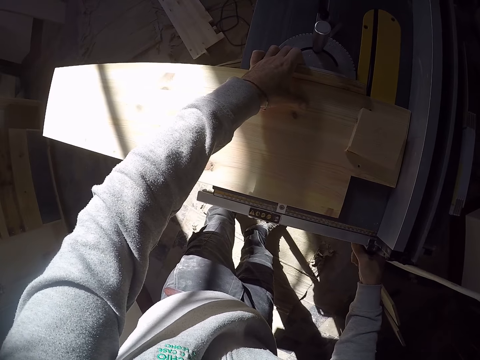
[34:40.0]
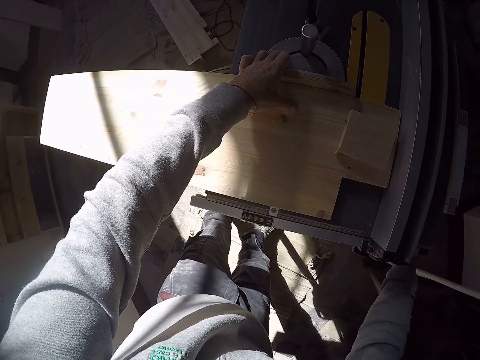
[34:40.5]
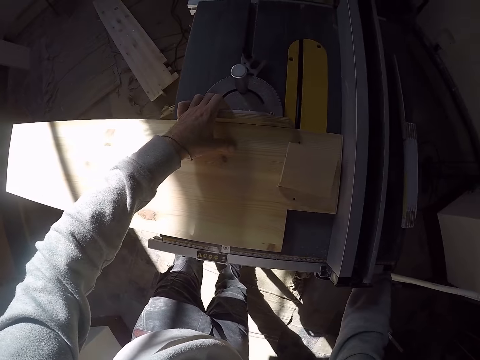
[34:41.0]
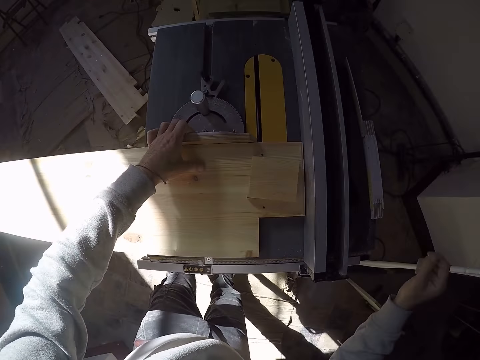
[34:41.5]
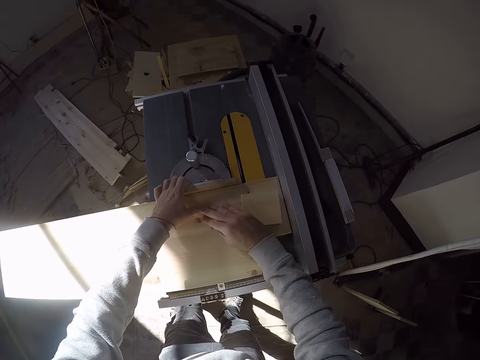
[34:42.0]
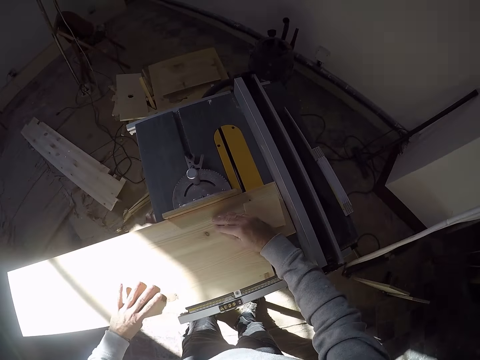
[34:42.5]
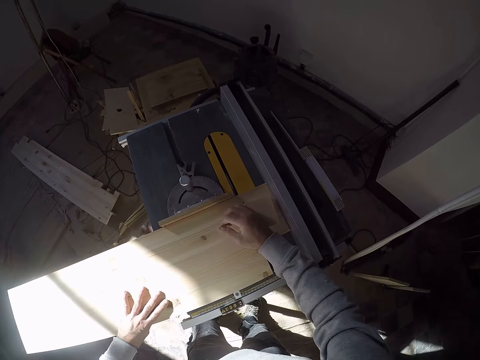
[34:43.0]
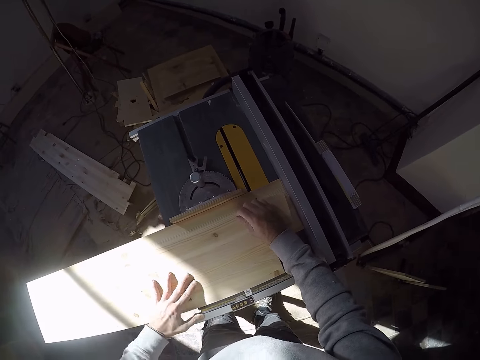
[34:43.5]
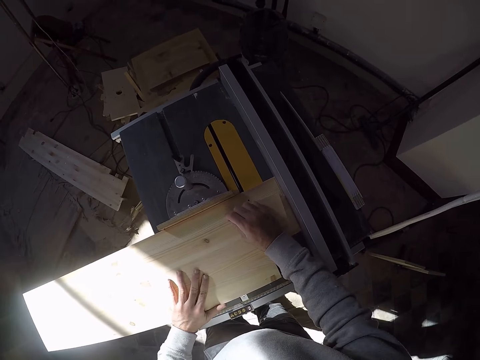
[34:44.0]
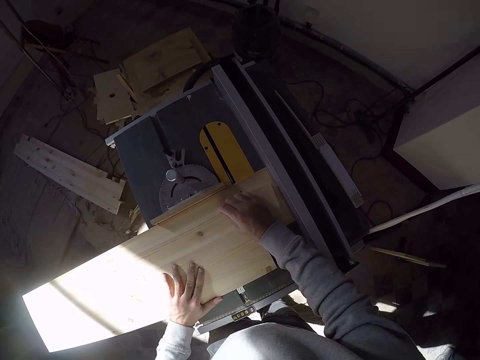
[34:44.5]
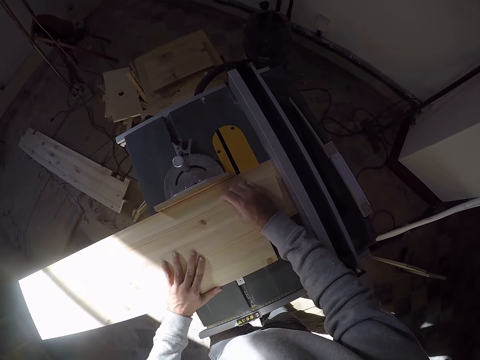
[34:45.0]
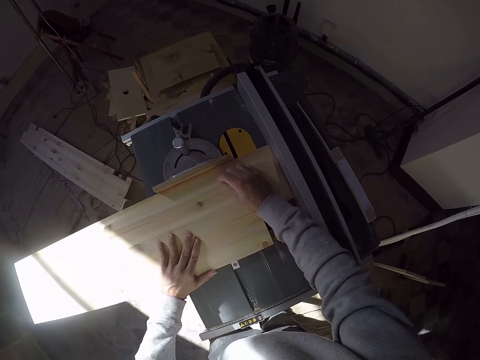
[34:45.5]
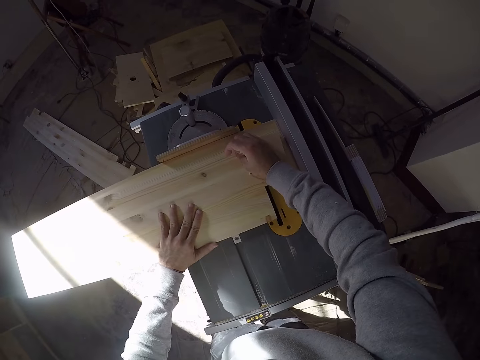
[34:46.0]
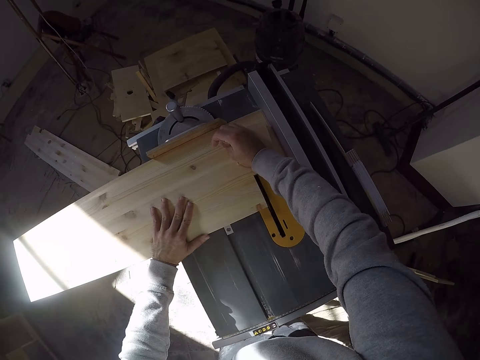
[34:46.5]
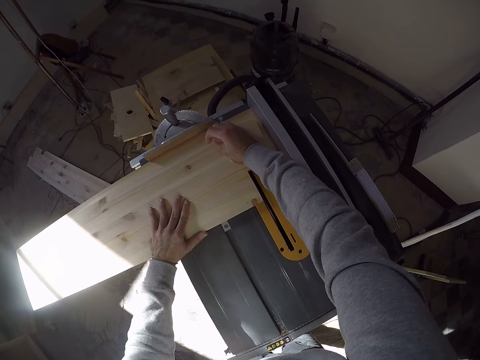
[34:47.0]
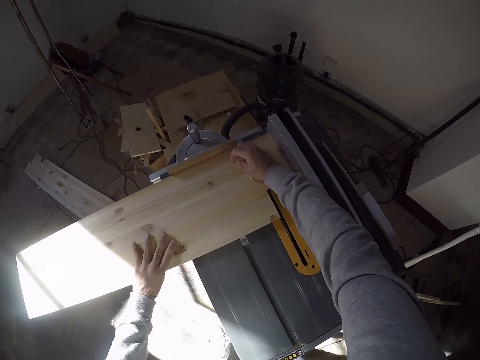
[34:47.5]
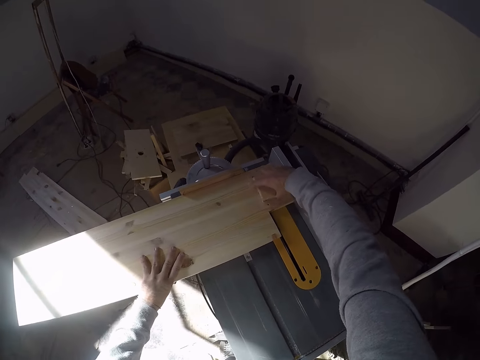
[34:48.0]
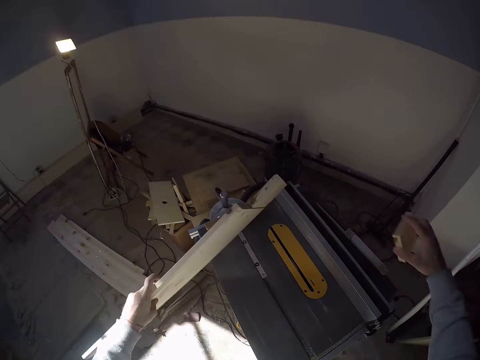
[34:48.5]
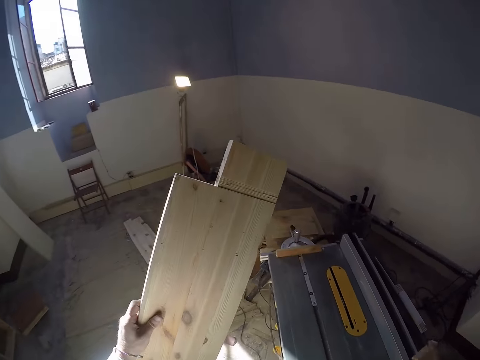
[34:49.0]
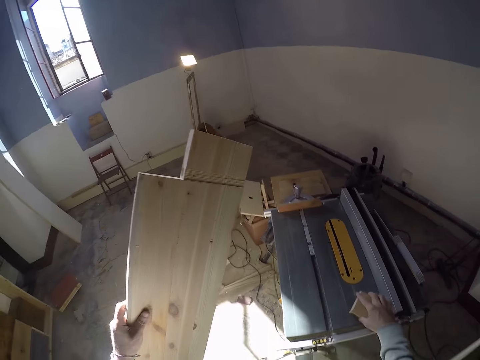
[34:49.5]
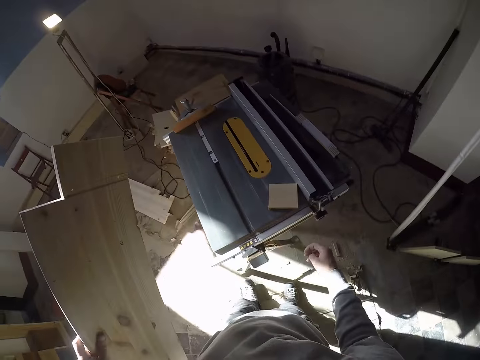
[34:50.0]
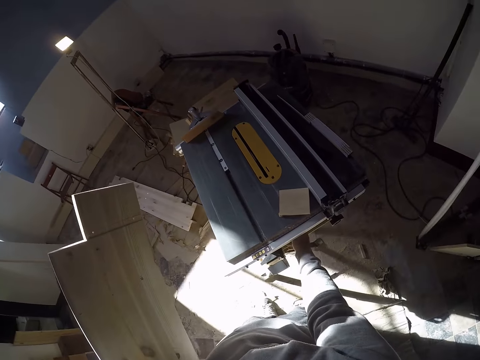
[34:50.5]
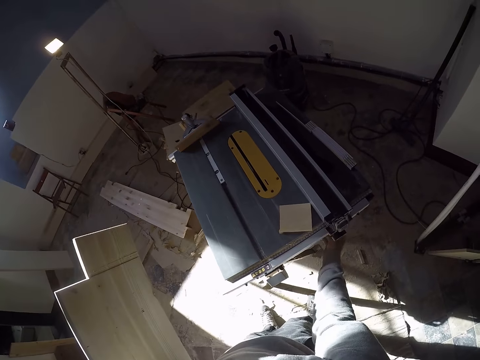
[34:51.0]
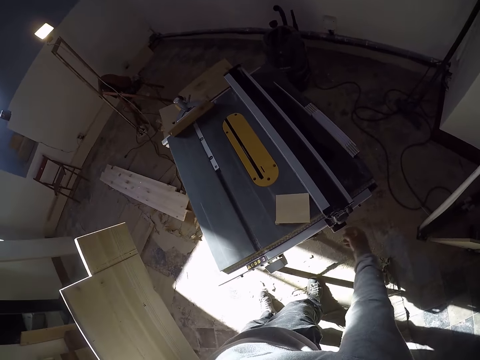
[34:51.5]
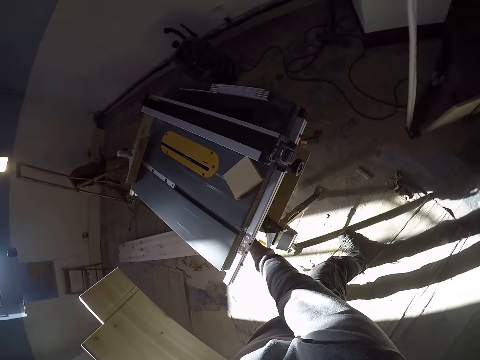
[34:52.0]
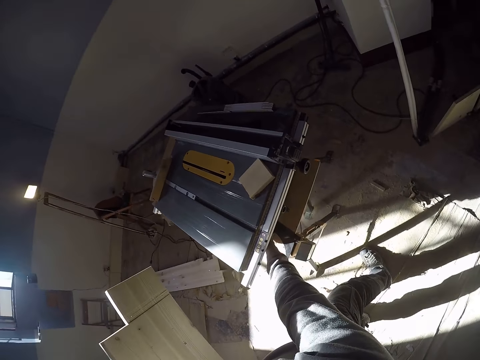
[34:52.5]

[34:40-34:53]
The camera wearer touches the wood. He moves the wood together with the wood on it on the table saw machine with both hands. He picks the wood on the wood on the table saw machine with his right hand. He picks the wood on the table saw machine with his left hand. He raises the wood up. He drops the wood on the table saw machine with his right hand. He touches something.

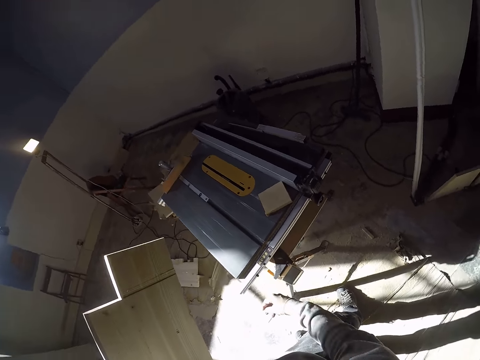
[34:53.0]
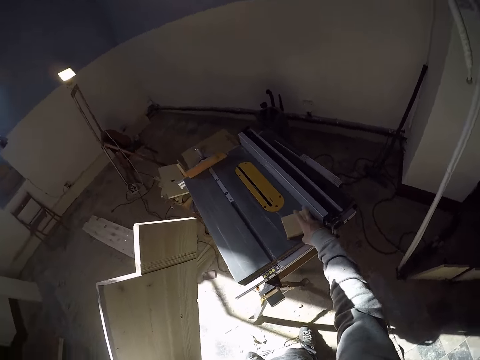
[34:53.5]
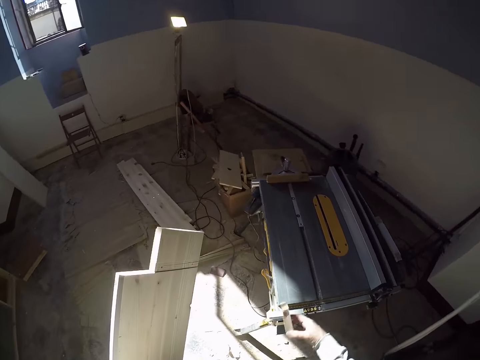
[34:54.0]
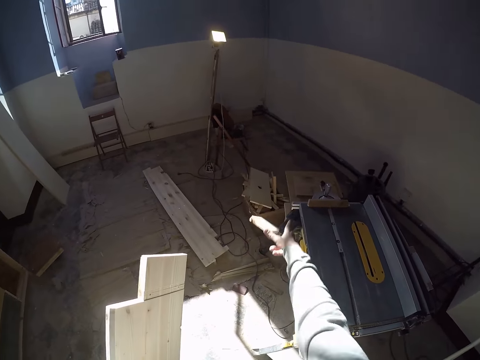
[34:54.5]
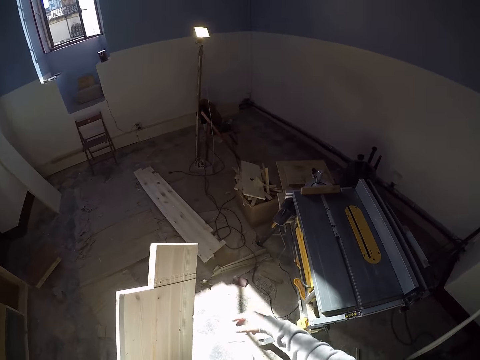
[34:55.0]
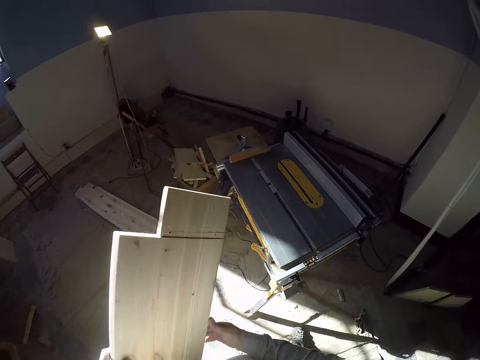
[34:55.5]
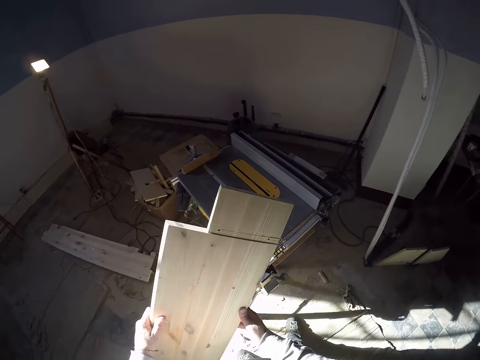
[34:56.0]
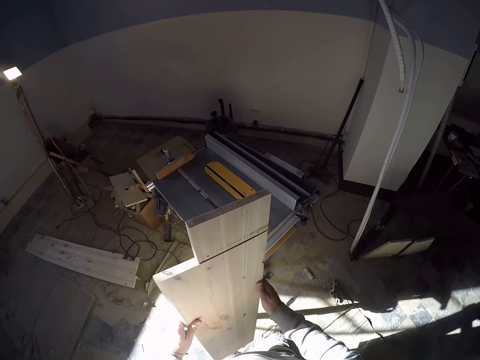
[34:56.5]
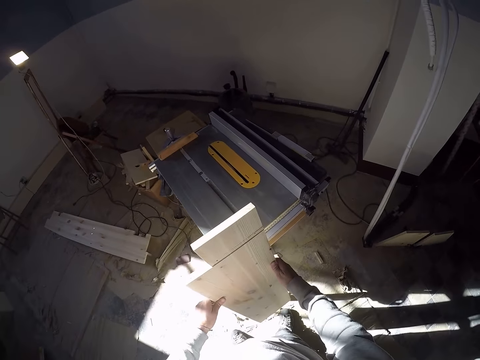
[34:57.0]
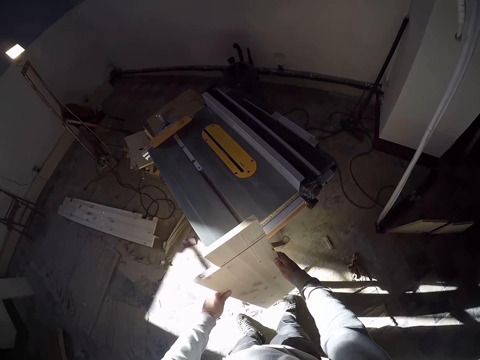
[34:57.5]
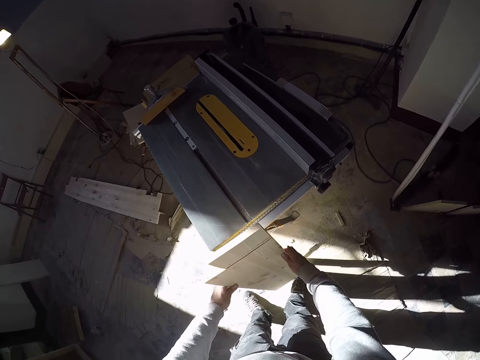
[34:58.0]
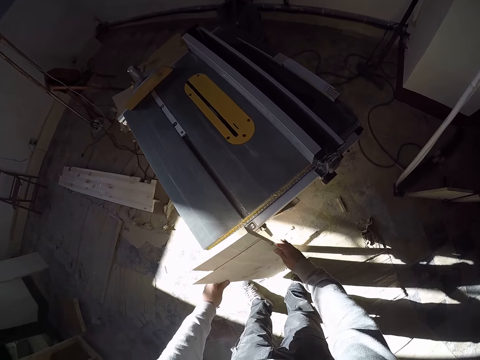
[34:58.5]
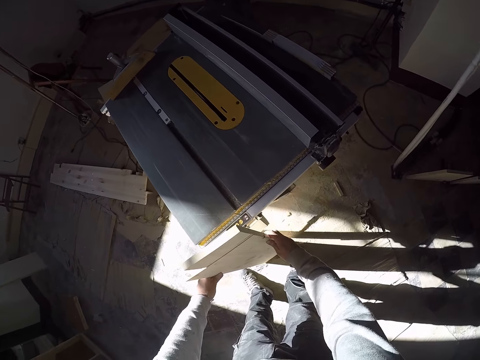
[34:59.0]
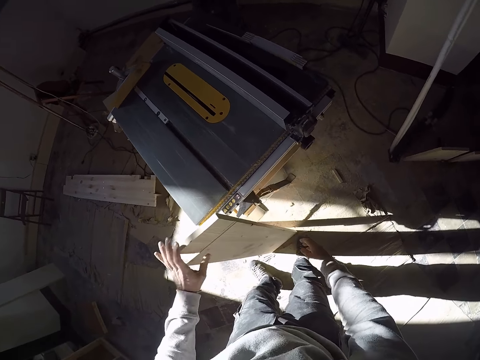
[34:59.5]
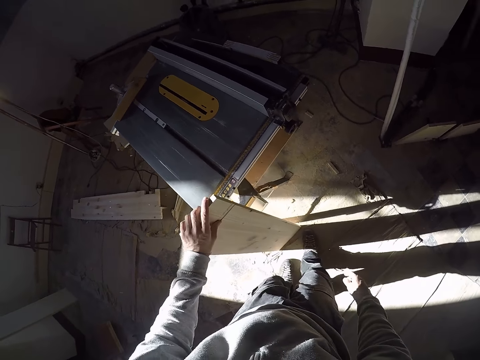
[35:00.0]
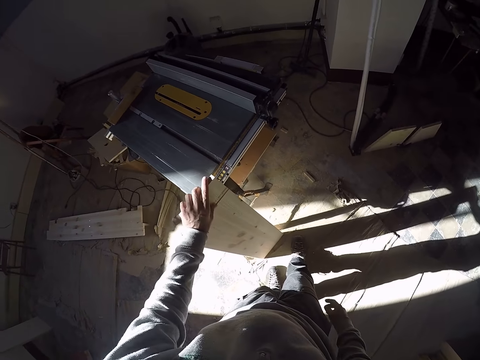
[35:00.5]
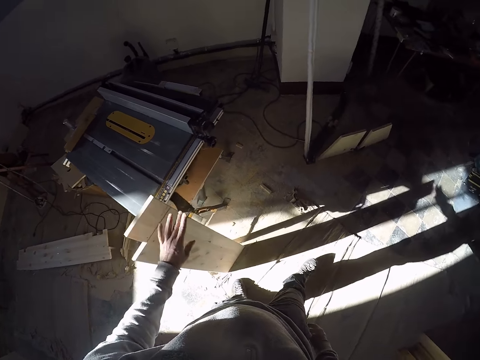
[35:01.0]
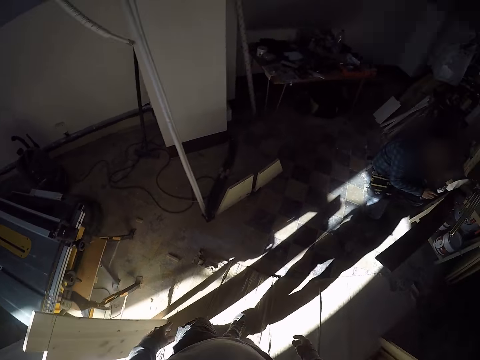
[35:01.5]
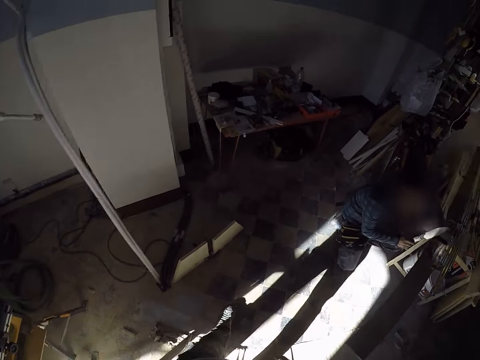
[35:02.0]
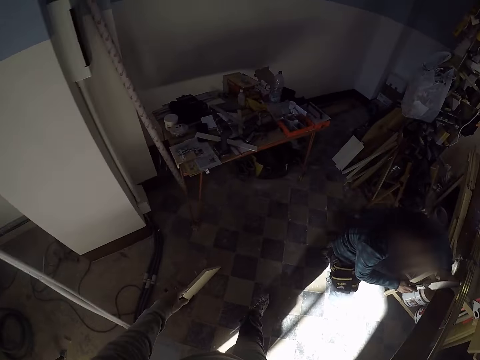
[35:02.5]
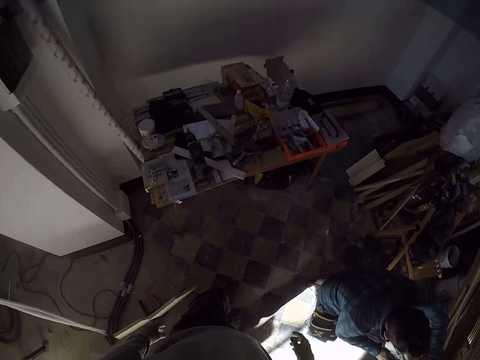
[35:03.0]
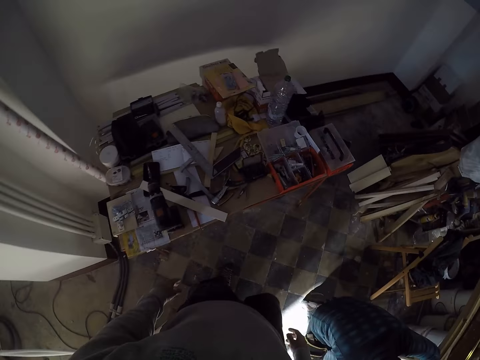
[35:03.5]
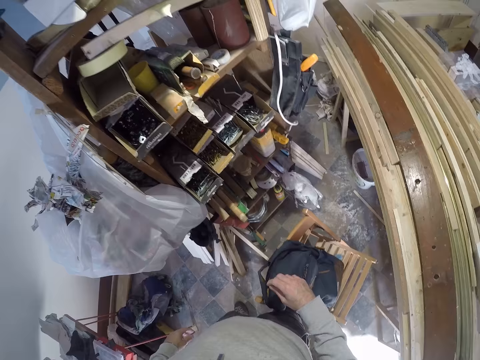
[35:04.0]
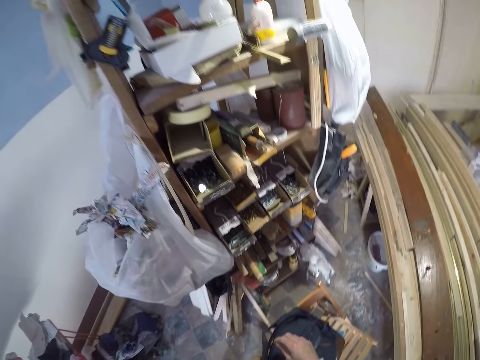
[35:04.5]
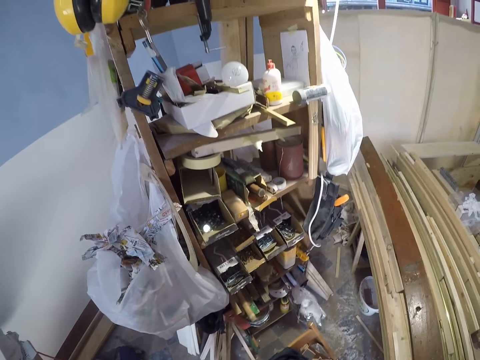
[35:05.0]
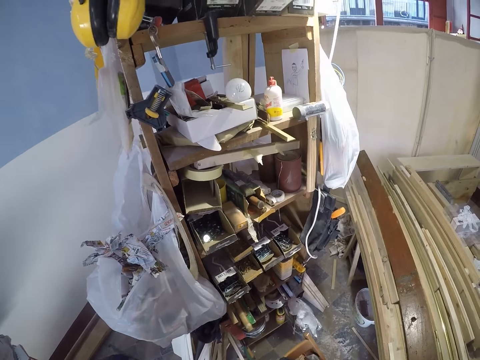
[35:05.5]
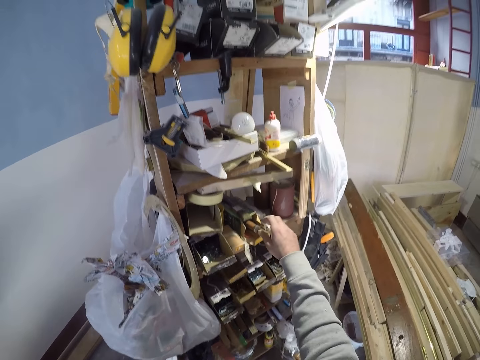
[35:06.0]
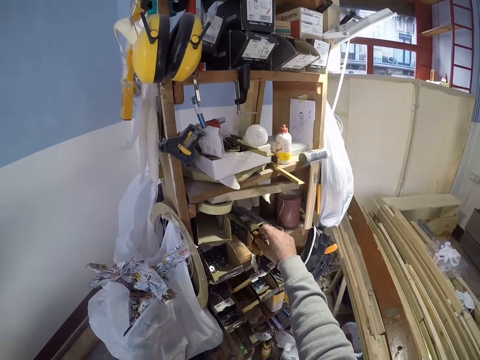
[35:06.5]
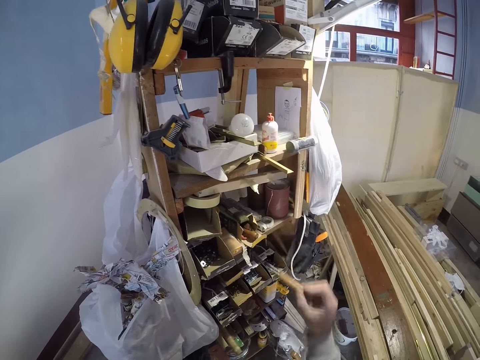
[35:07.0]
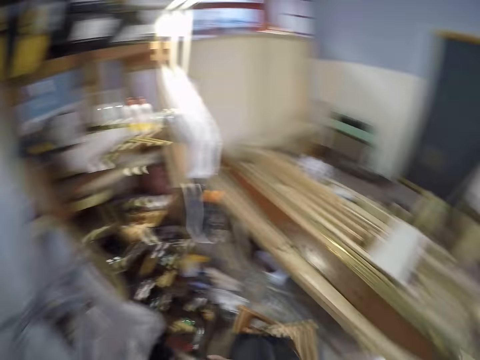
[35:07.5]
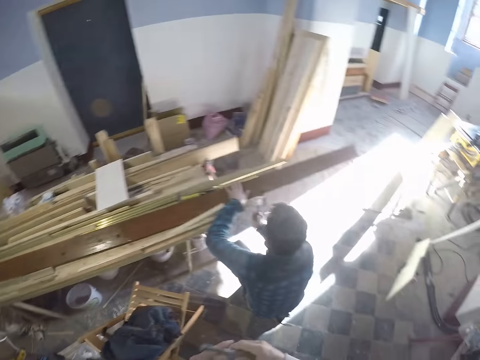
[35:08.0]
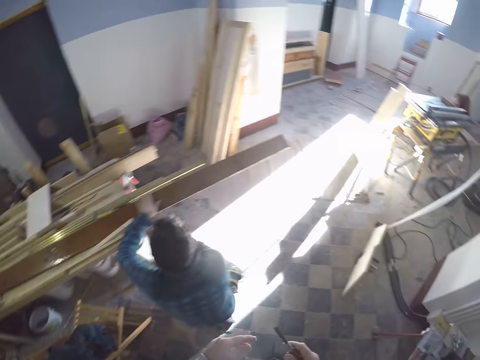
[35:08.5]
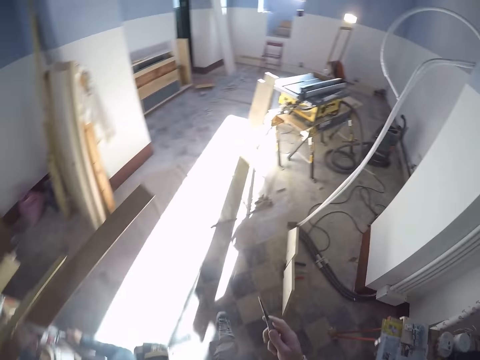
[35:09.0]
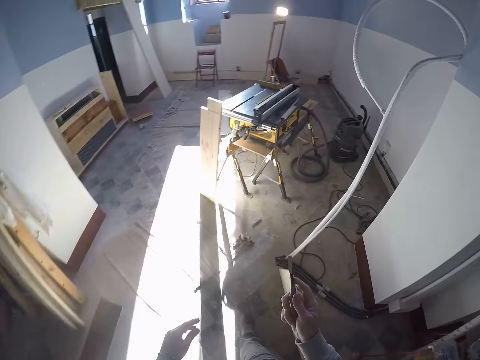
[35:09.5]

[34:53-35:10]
The camera wearer picks the wood on the table saw machine with his right hand. He throws the wood in a carton on the floor with his right hand. He holds the wood with both hands. He touches the wood. He drops the wood on the floor against the table saw machine with both hands. He walks. He removes a chisel from a box on a shelf with his right hand. A man holds wood on a table with both hands.
